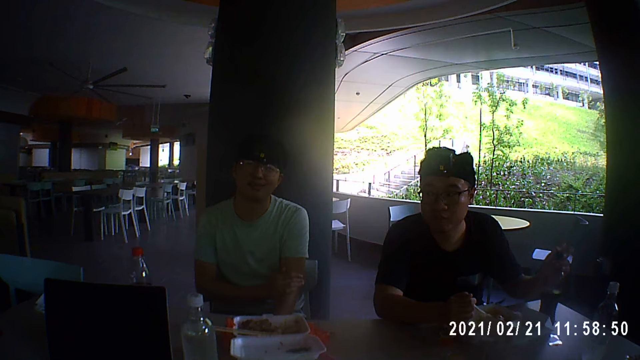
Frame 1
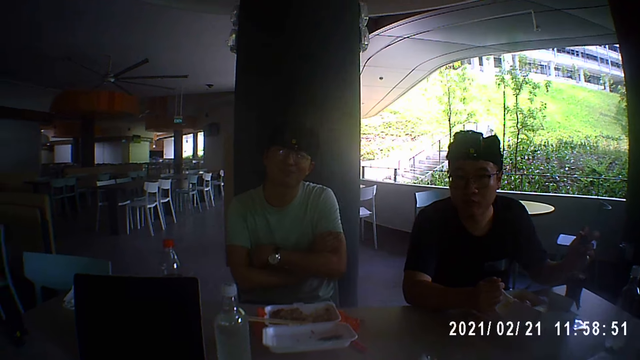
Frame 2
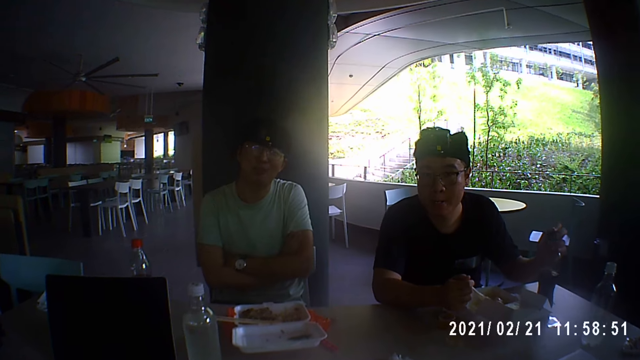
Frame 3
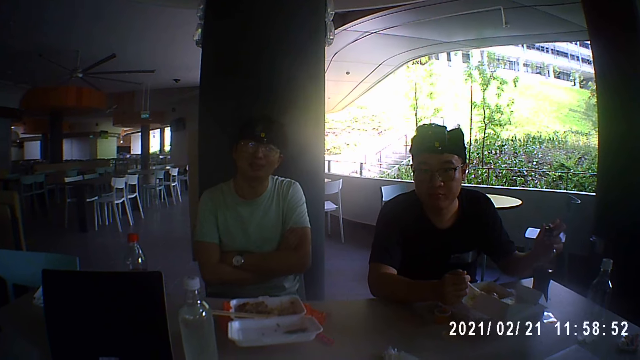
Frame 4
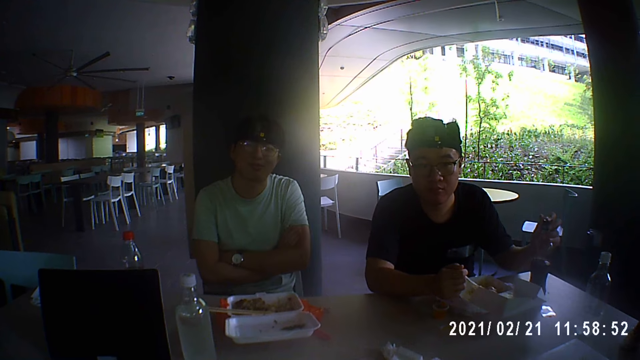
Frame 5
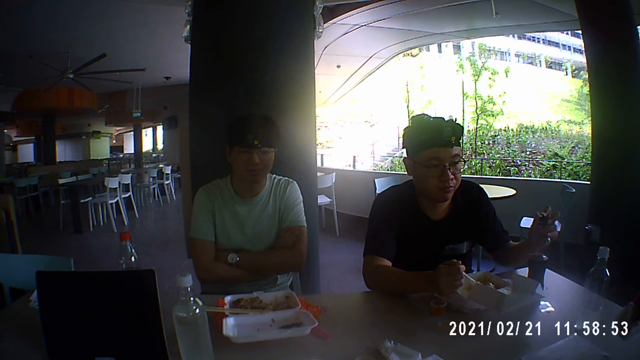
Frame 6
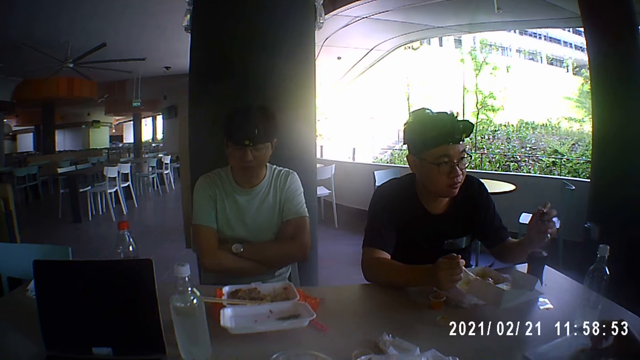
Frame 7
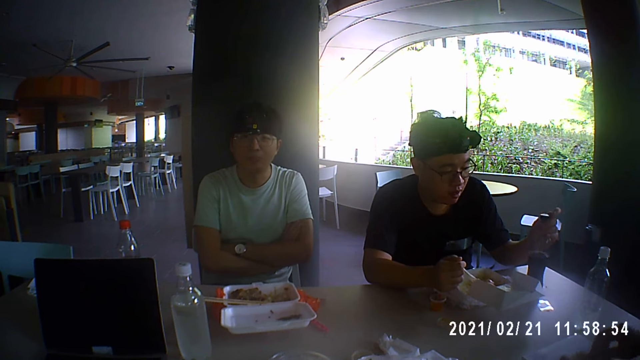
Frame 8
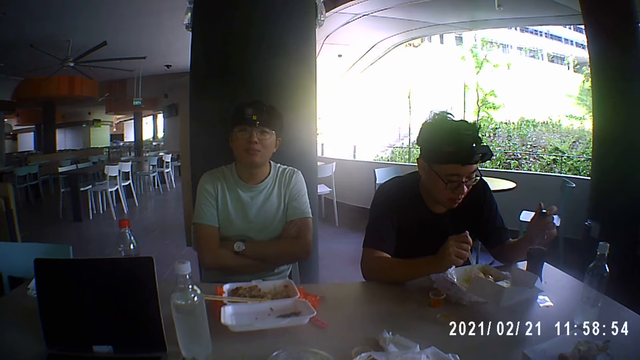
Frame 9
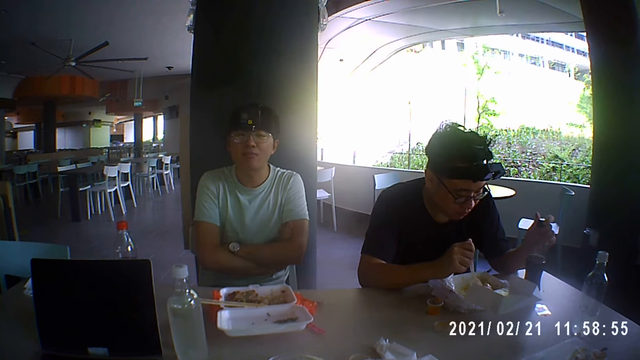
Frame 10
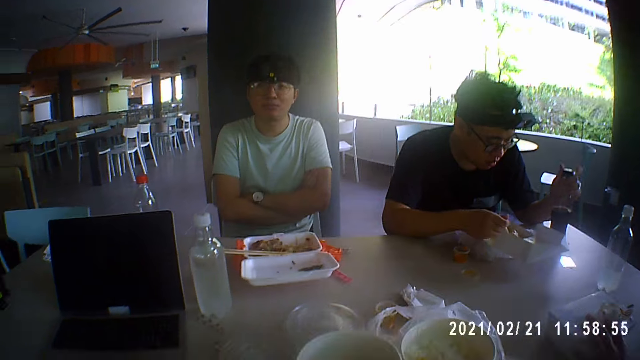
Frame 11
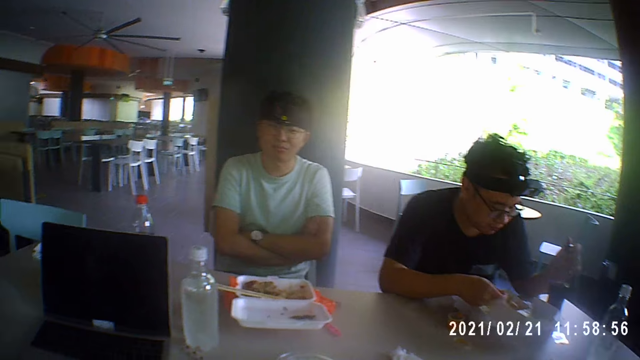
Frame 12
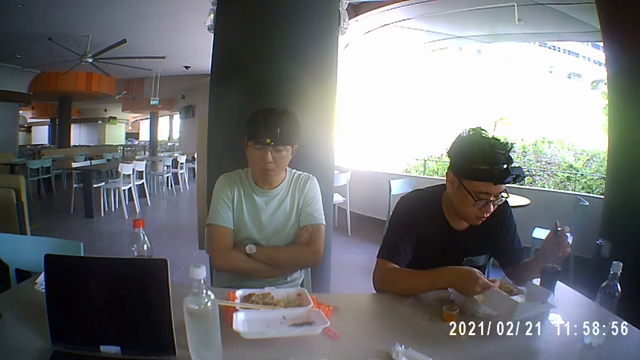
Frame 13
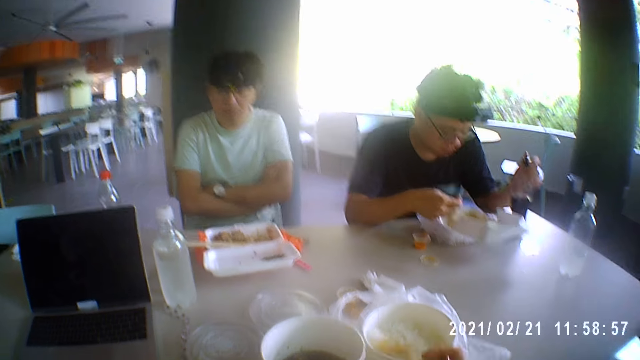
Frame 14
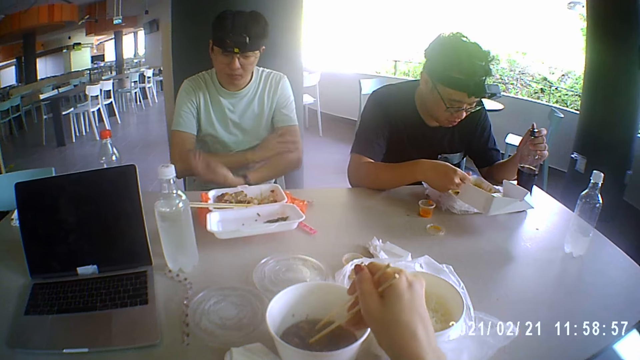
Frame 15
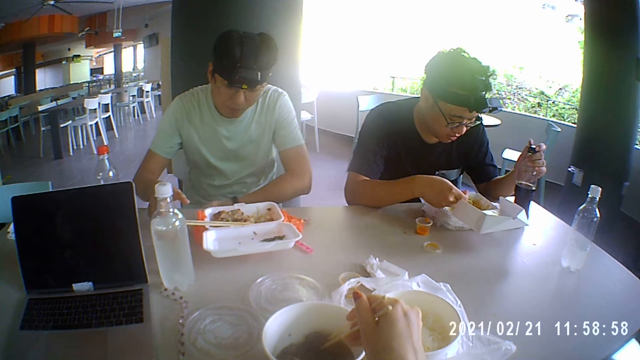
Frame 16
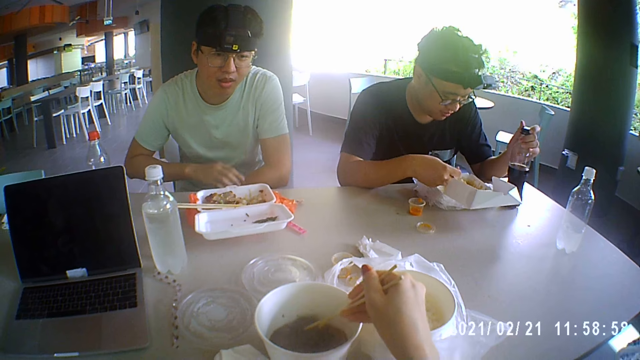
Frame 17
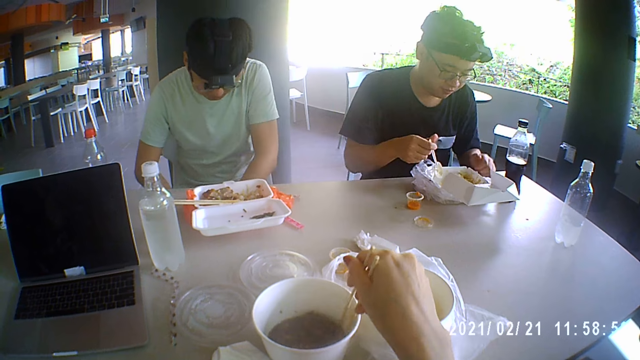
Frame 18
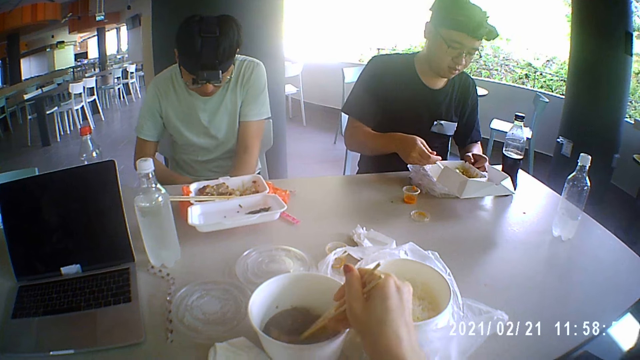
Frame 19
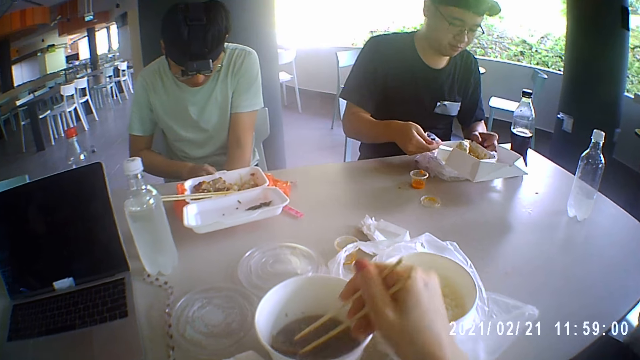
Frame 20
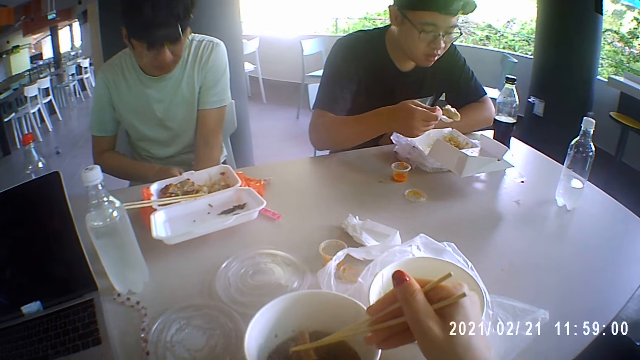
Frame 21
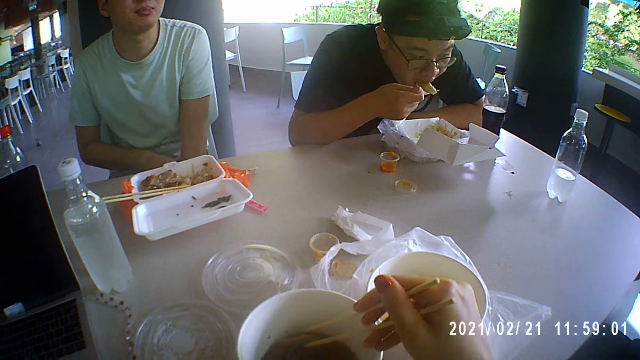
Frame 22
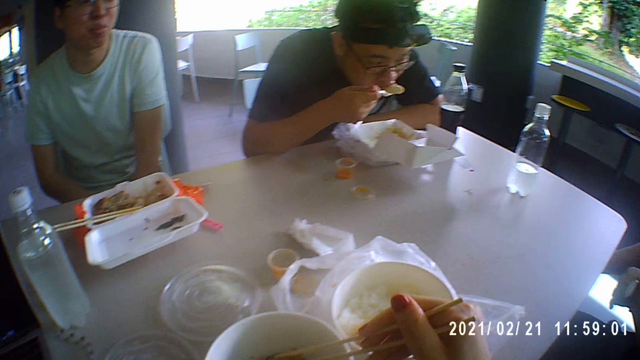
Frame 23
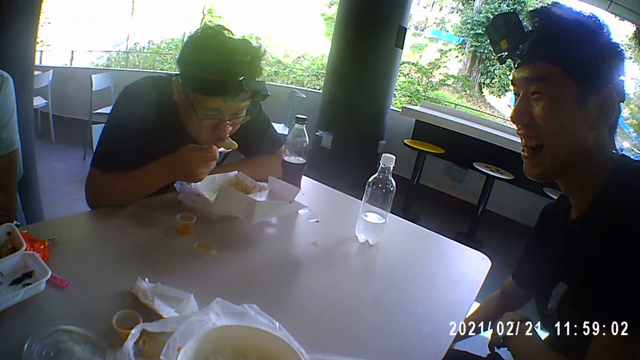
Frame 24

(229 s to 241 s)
A man folds his arms while talking to the camera wearer. The man nods his head. The man scratches himself on the arm.

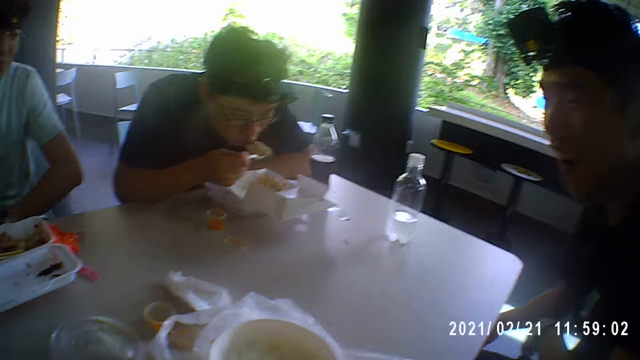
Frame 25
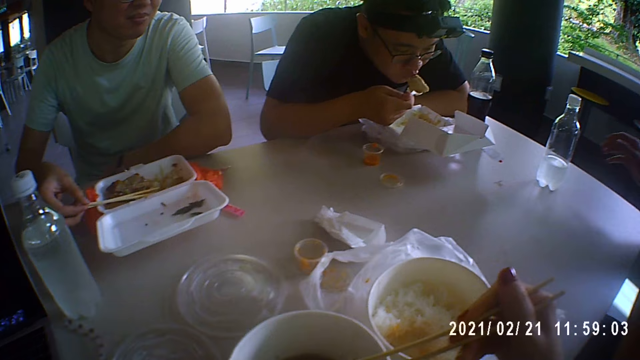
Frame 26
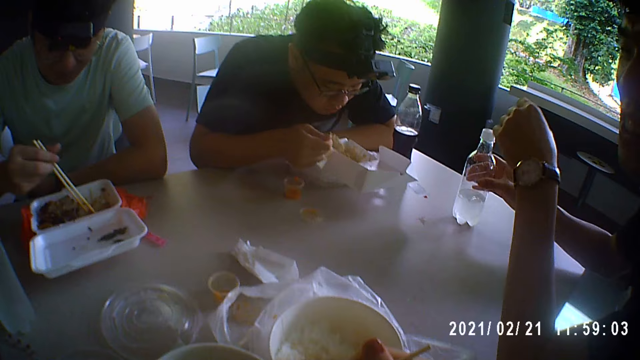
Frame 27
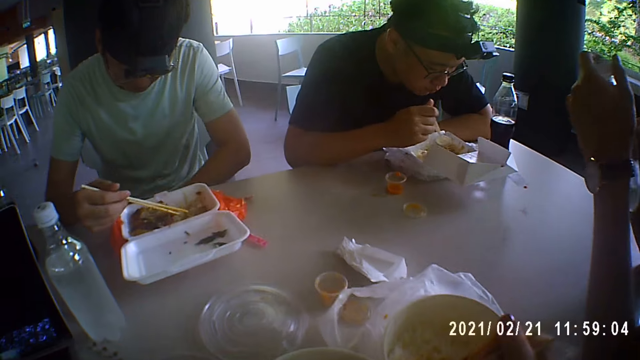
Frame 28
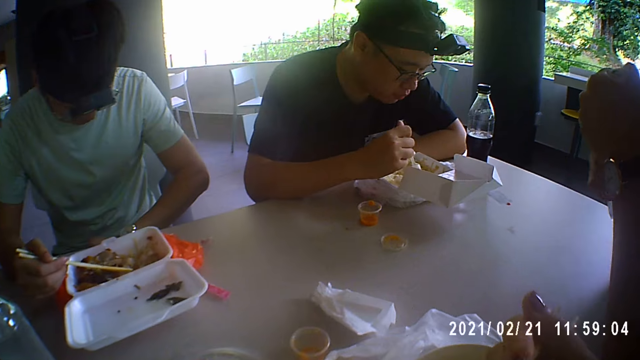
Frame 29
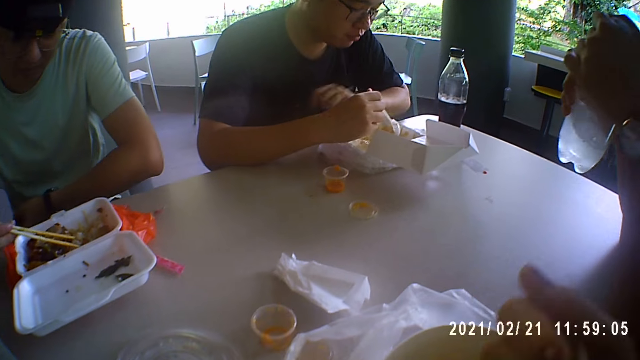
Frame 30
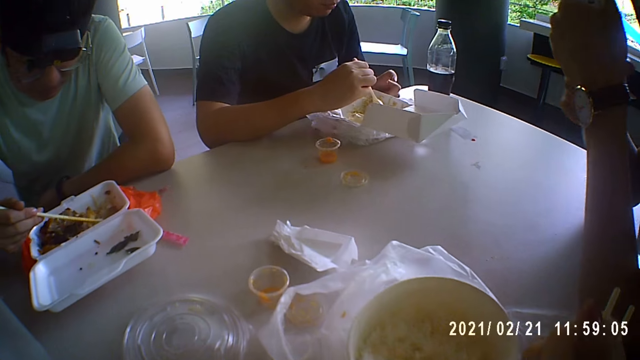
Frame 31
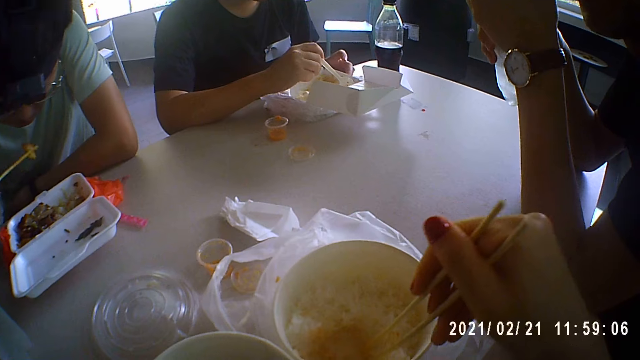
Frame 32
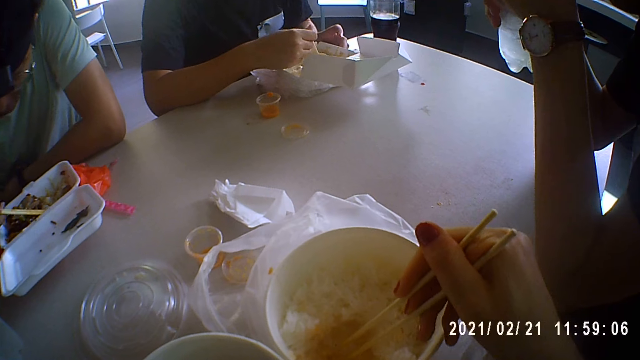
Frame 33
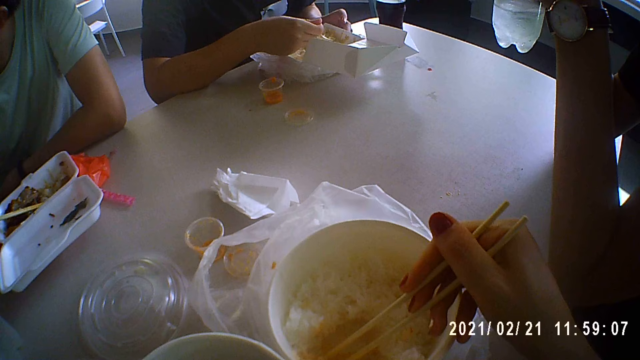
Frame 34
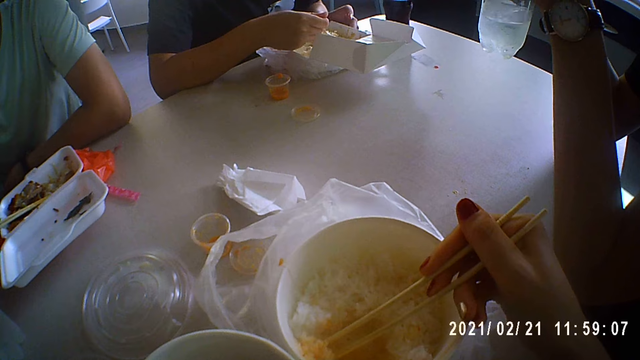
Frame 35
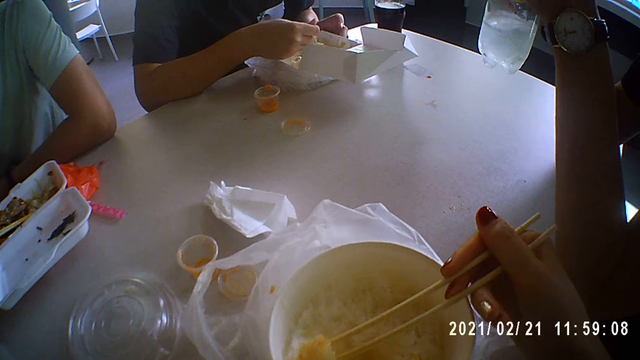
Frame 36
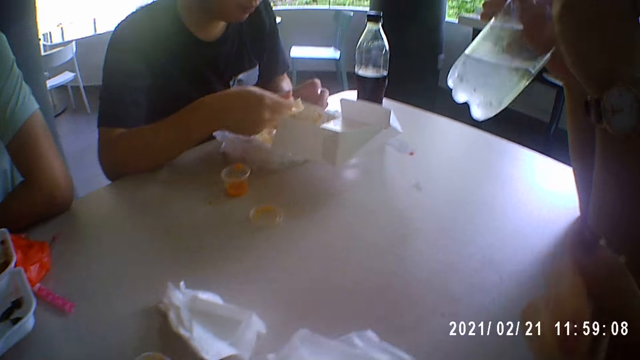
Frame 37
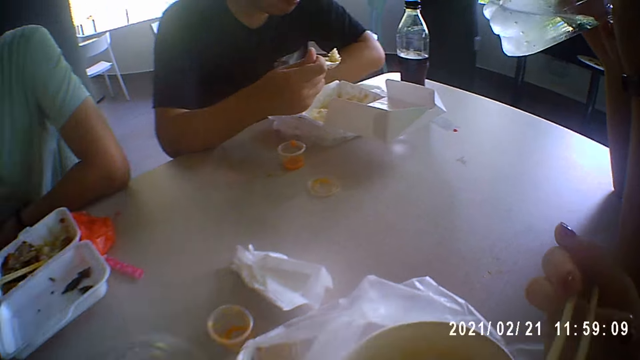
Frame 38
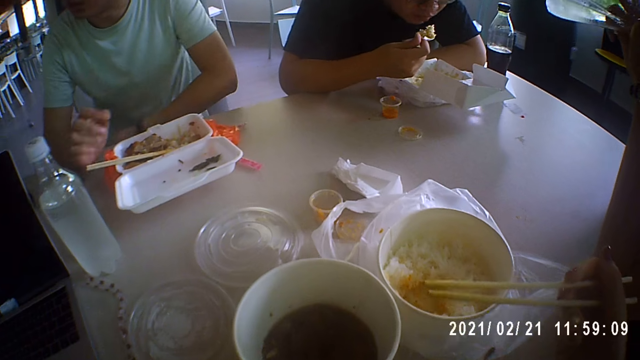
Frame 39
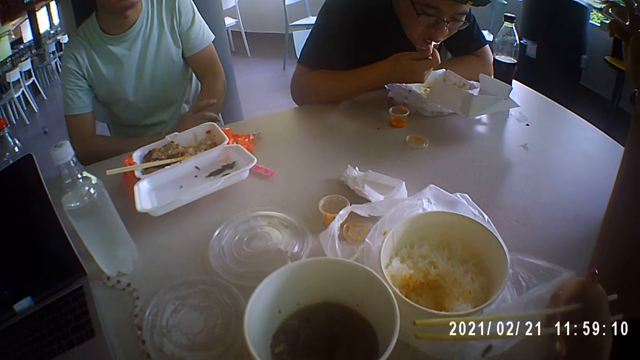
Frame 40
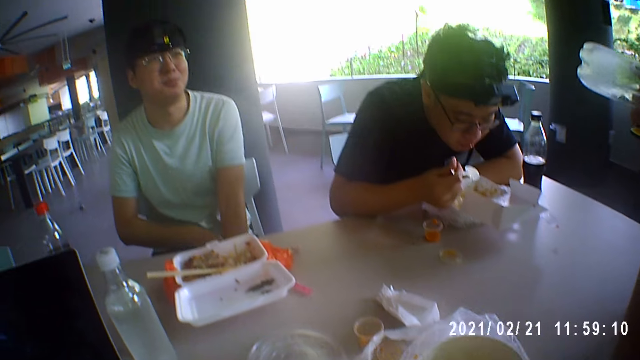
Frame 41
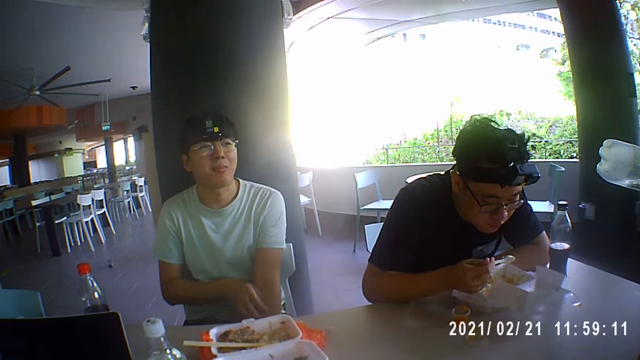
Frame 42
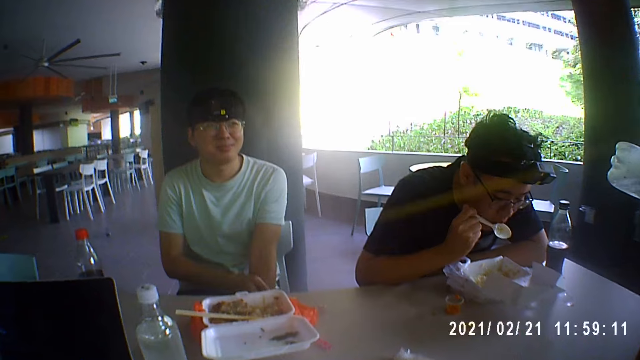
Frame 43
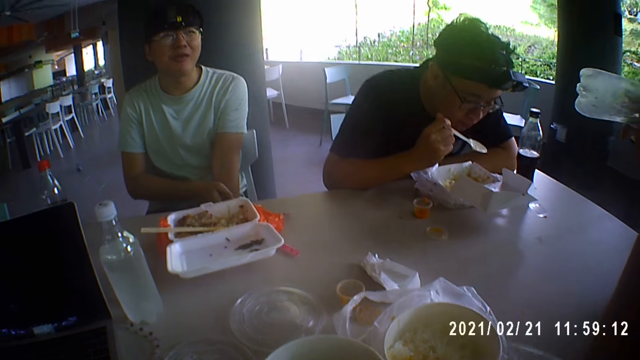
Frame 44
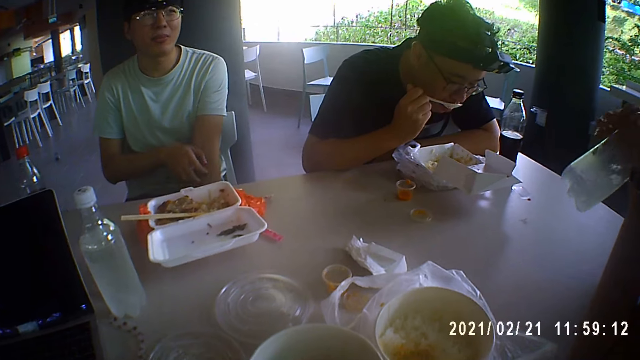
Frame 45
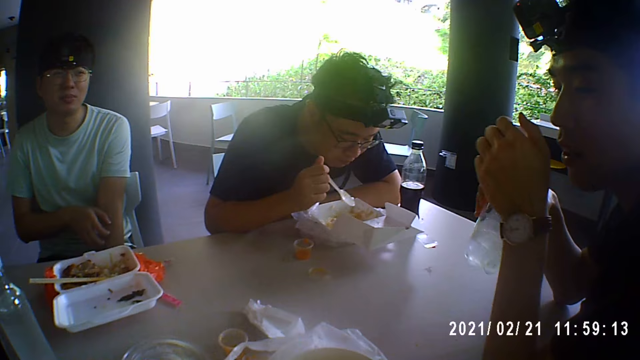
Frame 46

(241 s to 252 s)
A man eats his food. Another man picks up a bottle of water. The other man opens the water bottle and drinks from the bottle. The first man scratches himself on the arm while talking to the camera wearer and another person.
